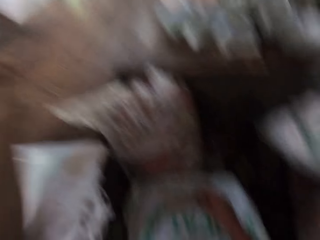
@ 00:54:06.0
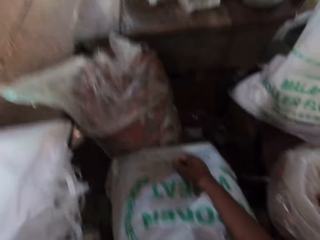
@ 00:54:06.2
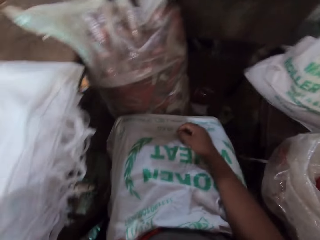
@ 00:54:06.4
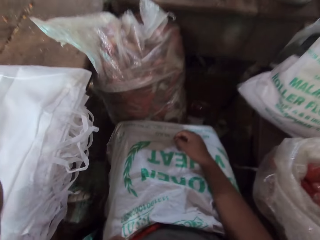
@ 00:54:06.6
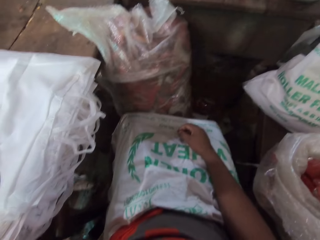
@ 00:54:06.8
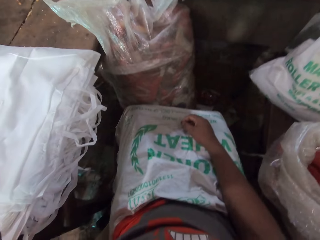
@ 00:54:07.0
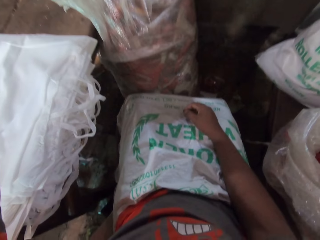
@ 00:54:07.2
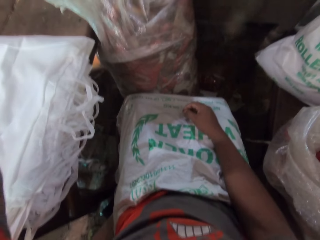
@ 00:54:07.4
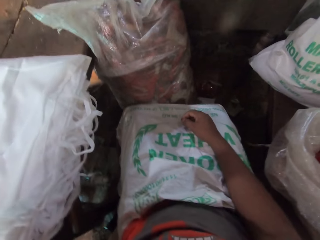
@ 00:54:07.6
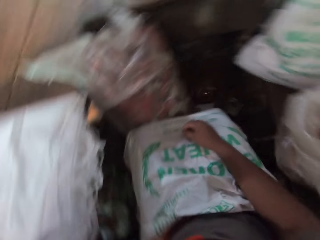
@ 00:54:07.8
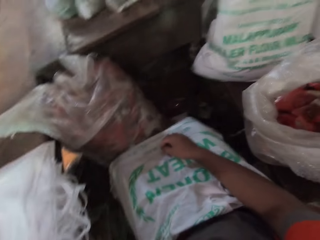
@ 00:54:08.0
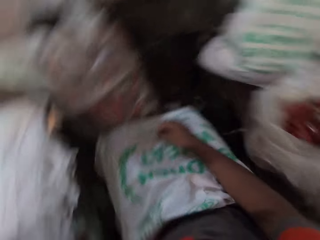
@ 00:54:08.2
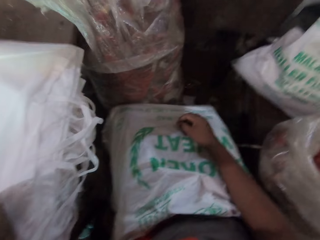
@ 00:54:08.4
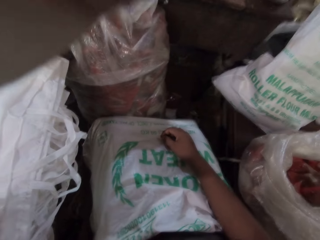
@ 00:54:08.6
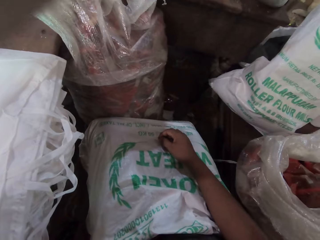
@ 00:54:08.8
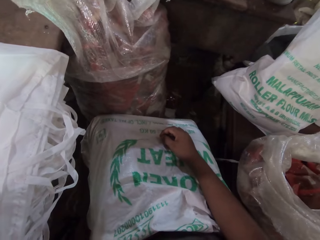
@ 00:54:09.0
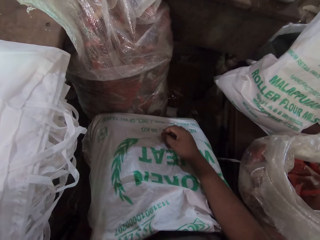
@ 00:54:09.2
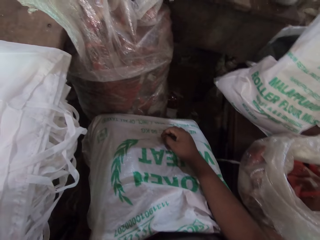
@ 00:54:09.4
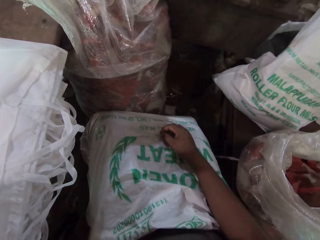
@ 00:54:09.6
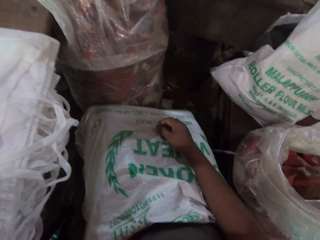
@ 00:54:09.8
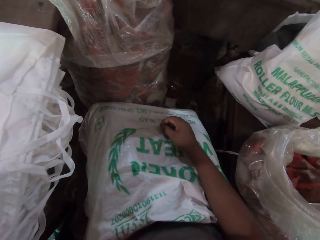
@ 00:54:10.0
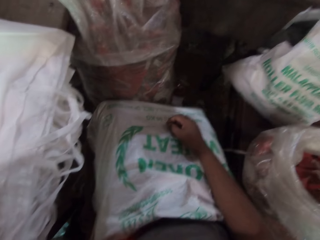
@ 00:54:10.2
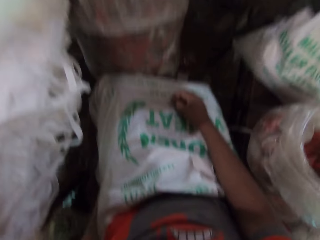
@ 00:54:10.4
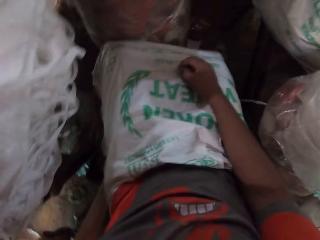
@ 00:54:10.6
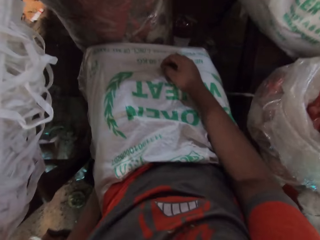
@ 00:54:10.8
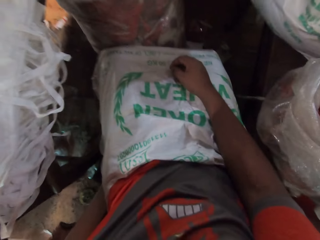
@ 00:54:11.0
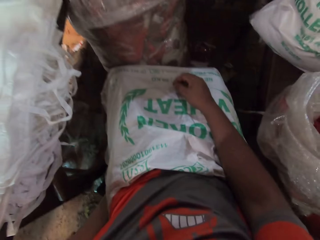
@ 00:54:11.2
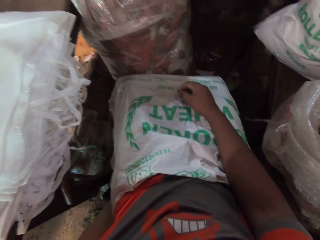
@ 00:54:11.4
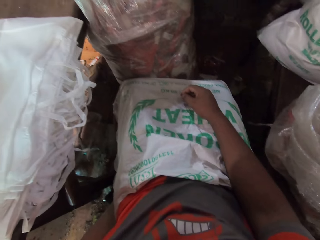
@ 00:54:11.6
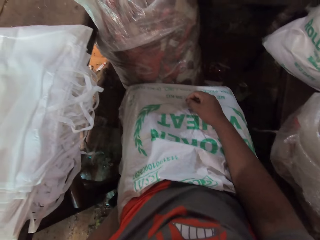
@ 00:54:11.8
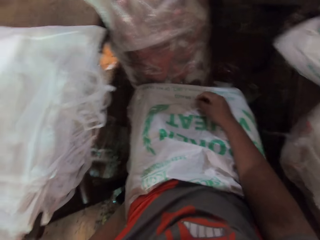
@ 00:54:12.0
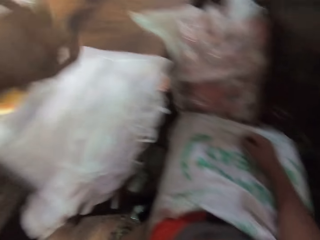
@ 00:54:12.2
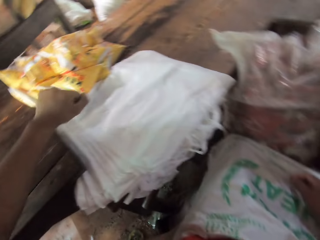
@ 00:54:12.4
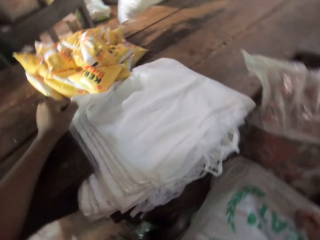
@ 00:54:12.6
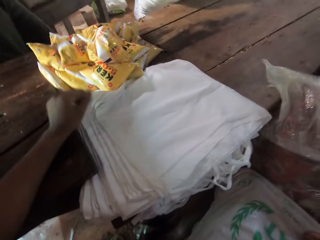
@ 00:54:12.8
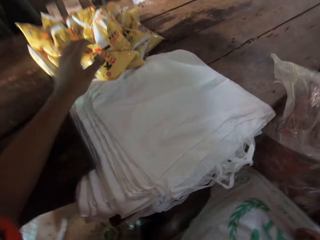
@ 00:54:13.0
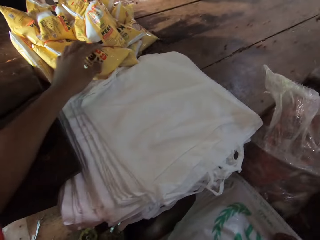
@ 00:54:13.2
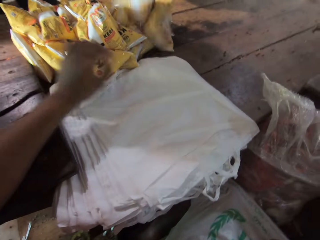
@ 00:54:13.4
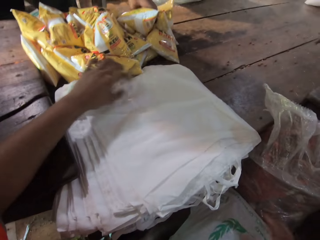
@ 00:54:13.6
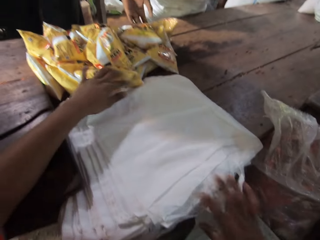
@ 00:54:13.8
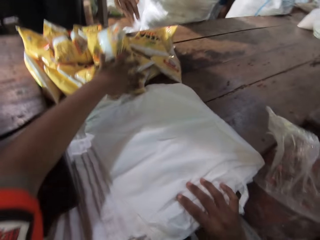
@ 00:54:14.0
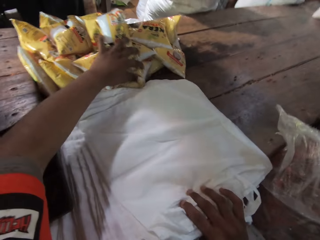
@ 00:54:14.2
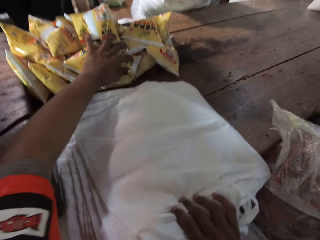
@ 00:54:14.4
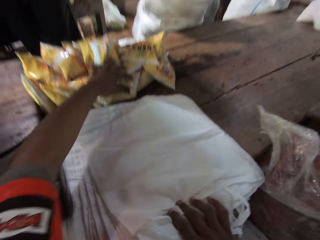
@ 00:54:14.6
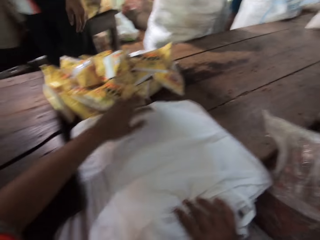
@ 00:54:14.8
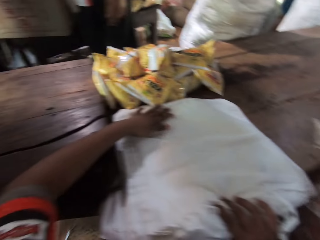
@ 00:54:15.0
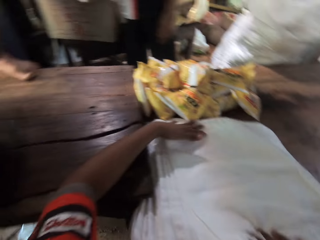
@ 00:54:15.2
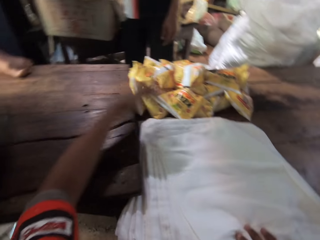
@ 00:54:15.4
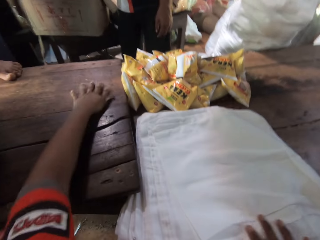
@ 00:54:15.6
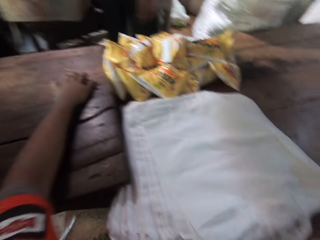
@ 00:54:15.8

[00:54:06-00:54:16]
The camera wearer moves the packaged rice on the table with his left hand.

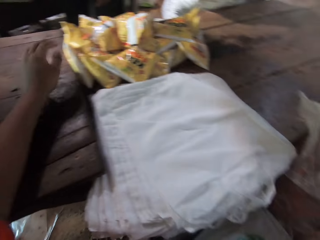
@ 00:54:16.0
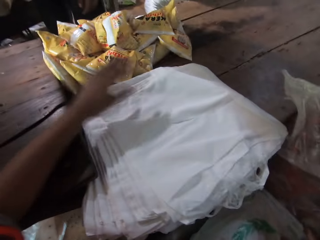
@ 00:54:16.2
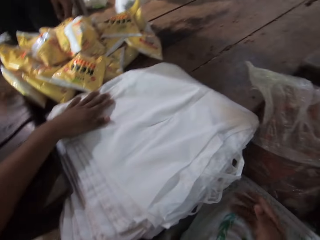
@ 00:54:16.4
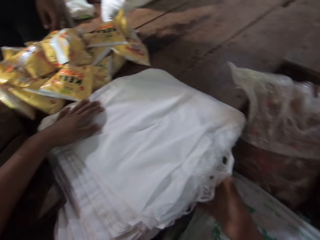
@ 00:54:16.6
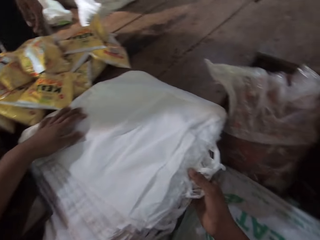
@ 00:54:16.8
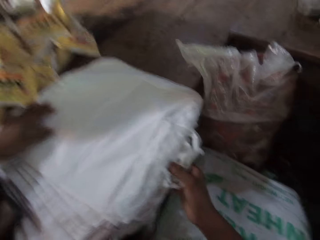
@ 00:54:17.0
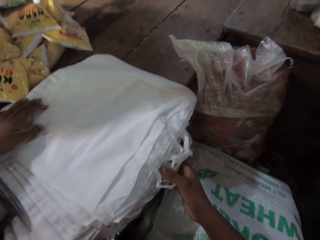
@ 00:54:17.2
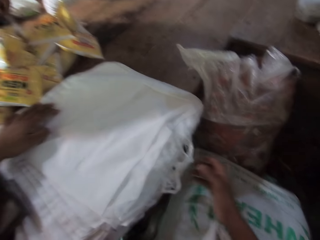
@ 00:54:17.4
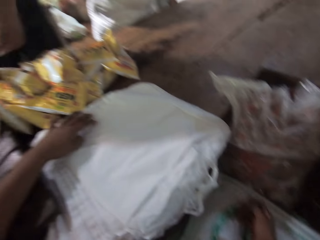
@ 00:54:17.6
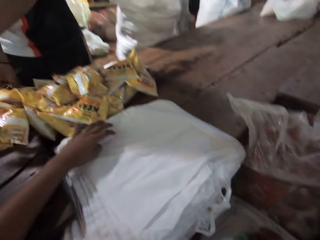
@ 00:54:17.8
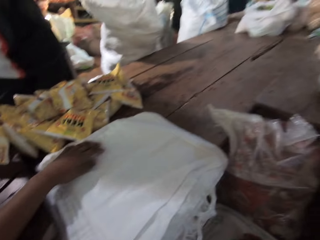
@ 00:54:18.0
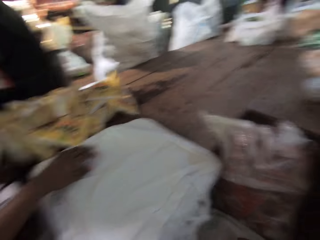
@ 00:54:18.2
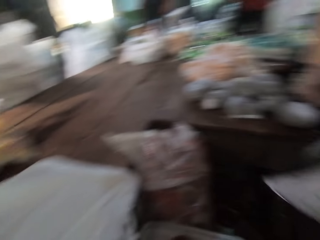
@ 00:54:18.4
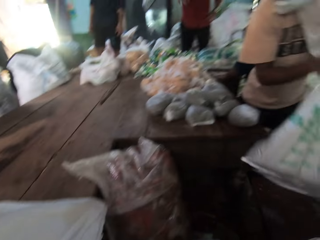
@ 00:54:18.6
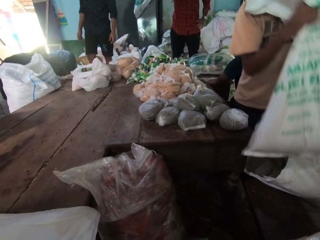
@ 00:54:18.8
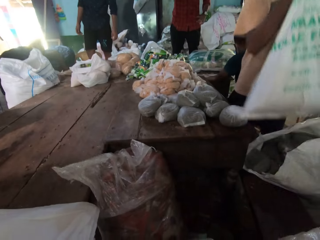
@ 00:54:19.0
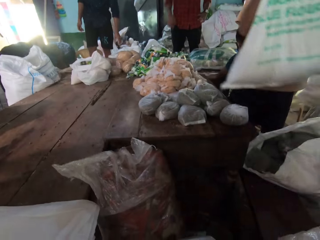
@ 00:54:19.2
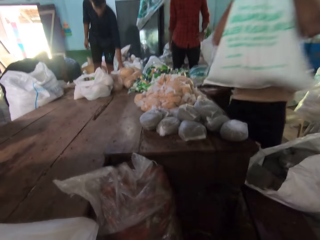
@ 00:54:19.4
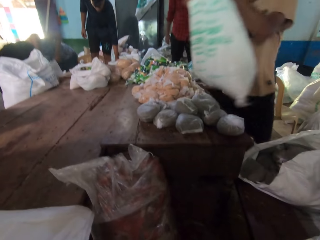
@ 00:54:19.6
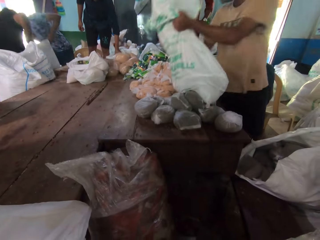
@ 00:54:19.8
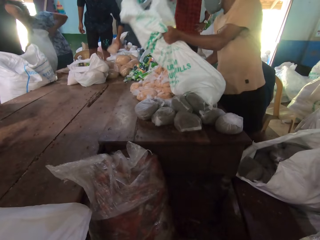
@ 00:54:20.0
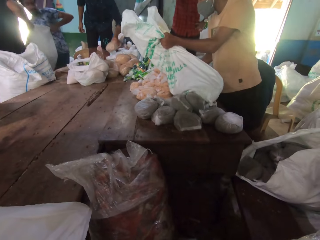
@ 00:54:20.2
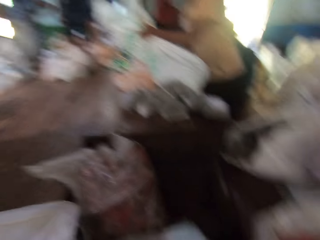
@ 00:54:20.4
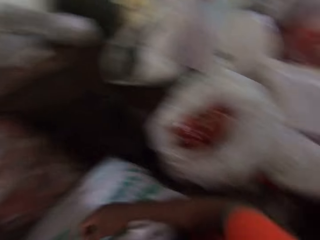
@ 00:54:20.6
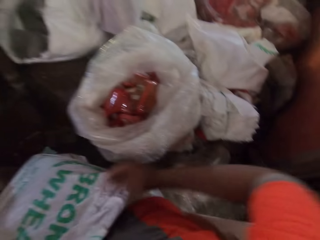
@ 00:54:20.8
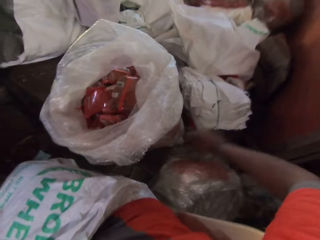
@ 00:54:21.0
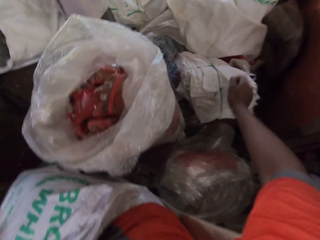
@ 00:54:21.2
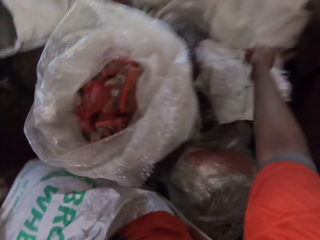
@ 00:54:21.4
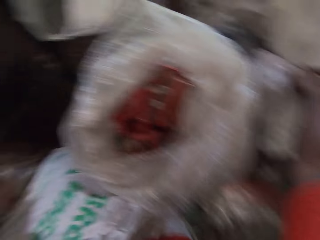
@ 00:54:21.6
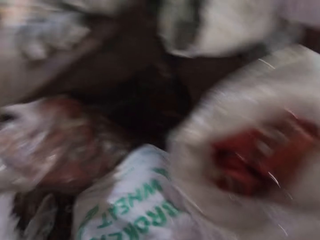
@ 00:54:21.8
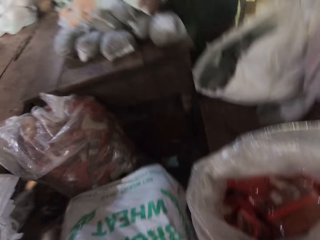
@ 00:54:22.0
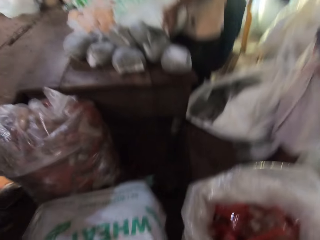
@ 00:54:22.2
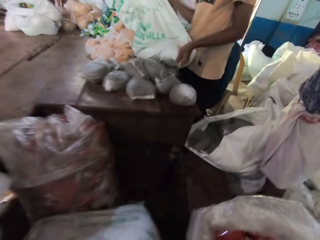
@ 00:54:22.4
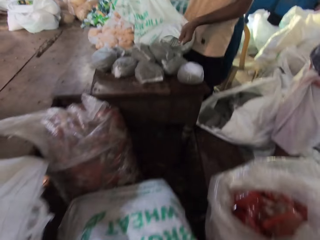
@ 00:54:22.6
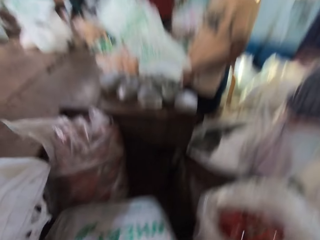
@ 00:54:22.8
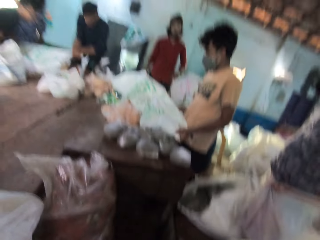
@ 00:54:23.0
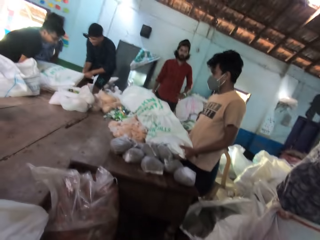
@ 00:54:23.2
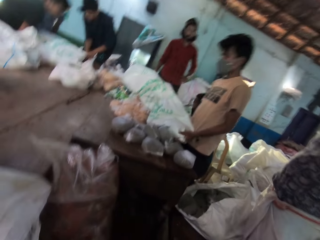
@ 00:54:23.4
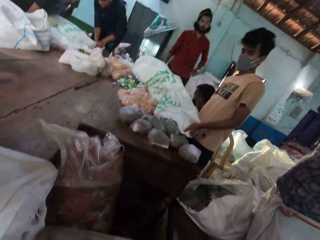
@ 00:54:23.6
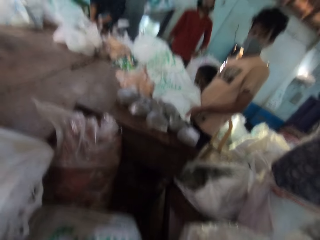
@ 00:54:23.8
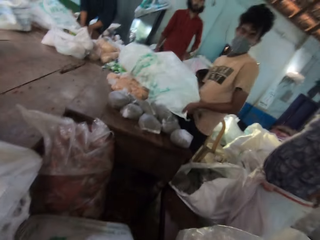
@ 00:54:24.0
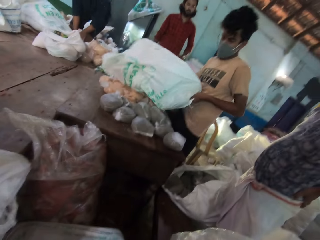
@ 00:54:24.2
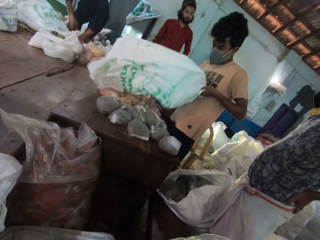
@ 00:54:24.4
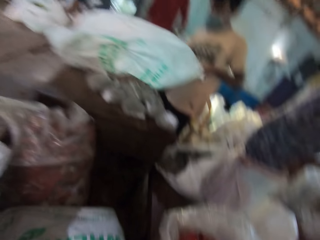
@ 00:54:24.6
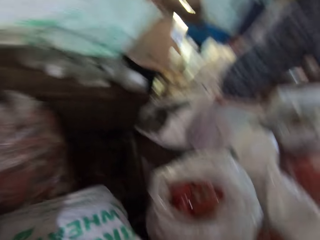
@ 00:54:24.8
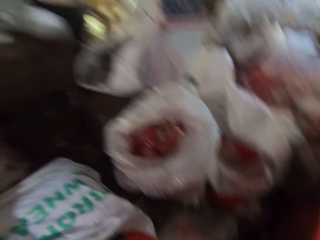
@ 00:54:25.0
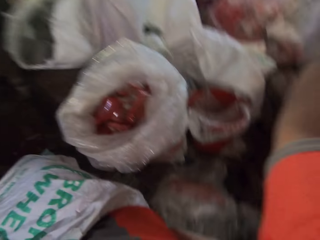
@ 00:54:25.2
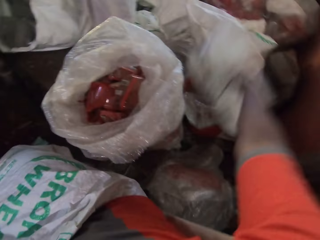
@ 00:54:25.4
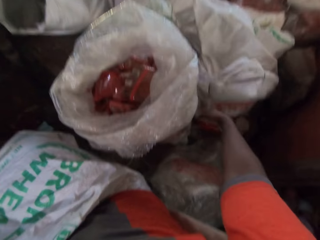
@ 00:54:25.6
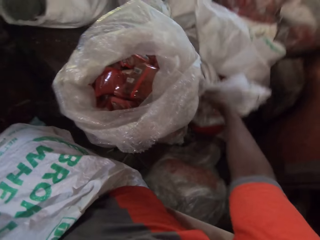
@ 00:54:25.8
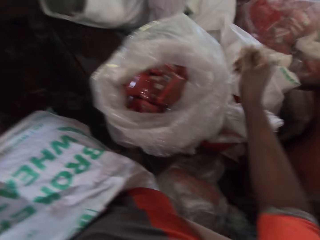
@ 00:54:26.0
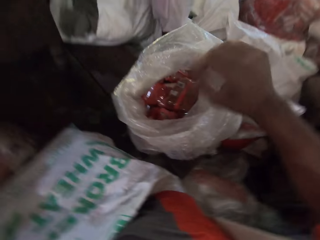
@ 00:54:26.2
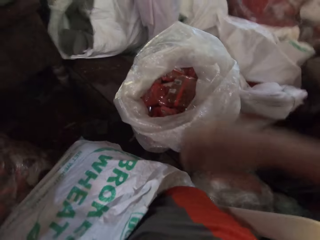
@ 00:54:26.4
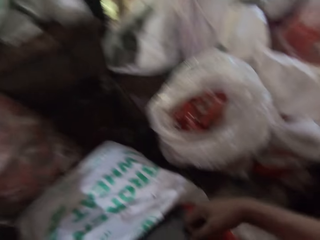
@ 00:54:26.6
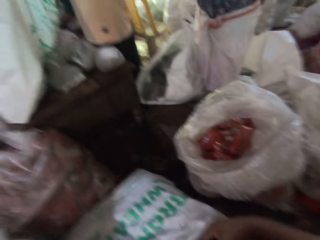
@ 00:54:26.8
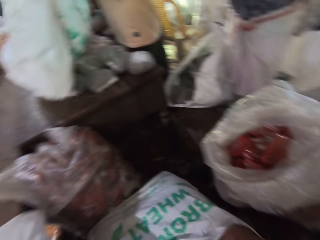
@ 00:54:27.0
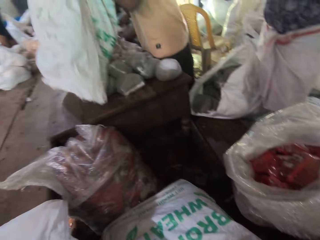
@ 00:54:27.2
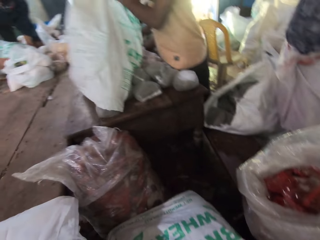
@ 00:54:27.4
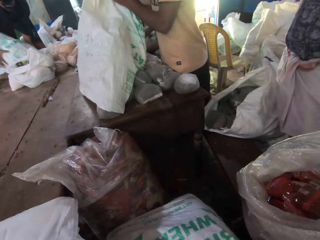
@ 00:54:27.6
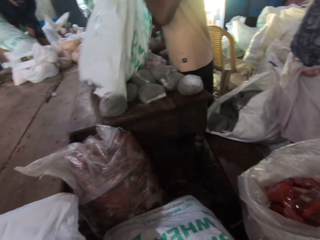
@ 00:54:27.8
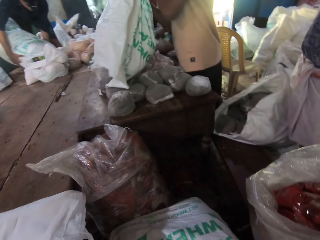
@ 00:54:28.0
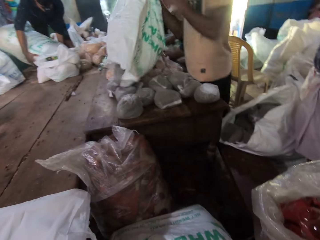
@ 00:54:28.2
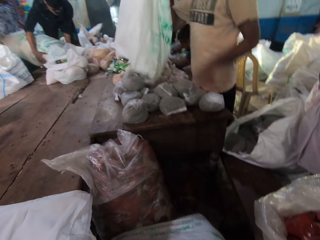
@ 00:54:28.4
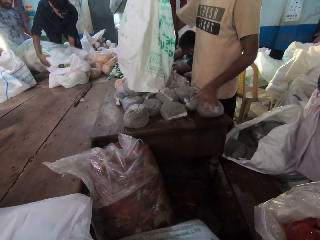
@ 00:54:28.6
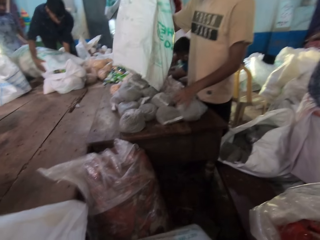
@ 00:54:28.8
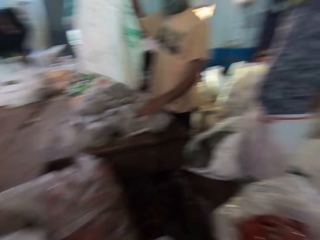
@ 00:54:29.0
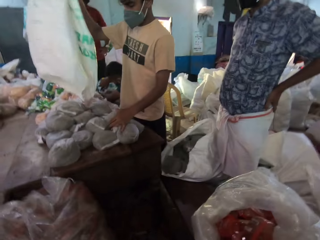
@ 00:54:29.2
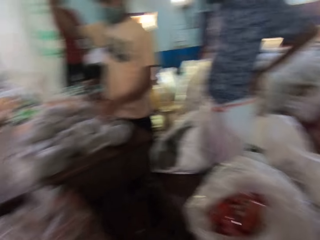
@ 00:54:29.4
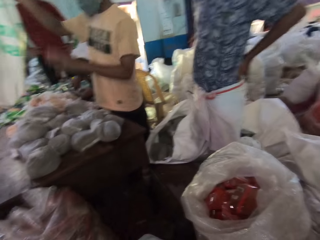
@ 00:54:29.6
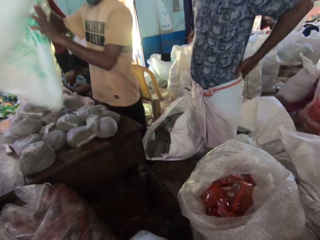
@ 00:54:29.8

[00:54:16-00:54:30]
The camera wearer adjusts the bags on the table with his right hand. A man picks up a sack from the floor in the warehouse with both hands. The man drops the sack on a table in the warehouse with both hands. The camera wearer reaches for a bundle of bags on a sack on the floor with his right hand. He drops the bundle of bags on the sack with his right hand. The man pours food items from the sack to the table with both hands. The camera wearer interacts with a group of people in the warehouse. The man adjusts a food item on the table with his left hand.
